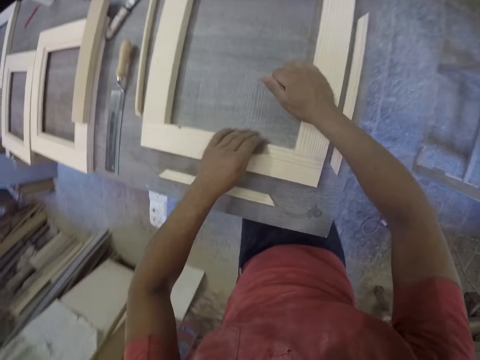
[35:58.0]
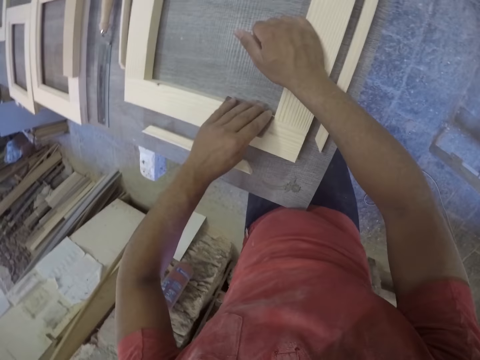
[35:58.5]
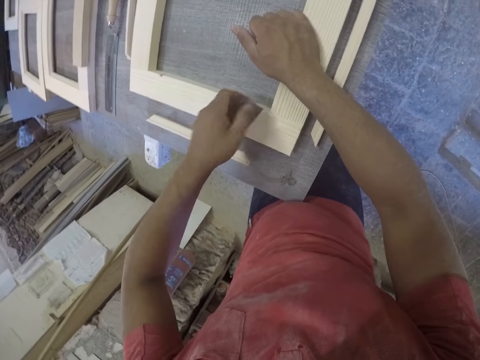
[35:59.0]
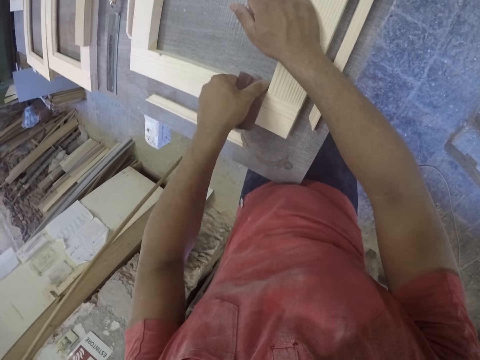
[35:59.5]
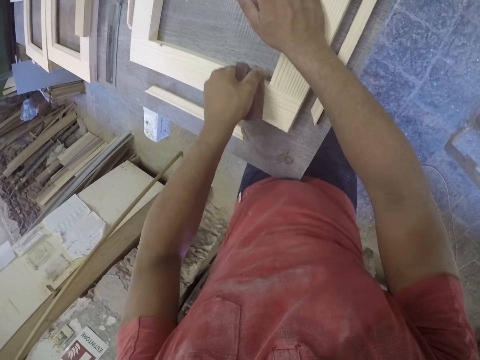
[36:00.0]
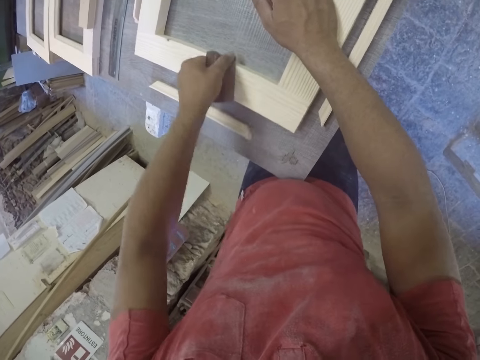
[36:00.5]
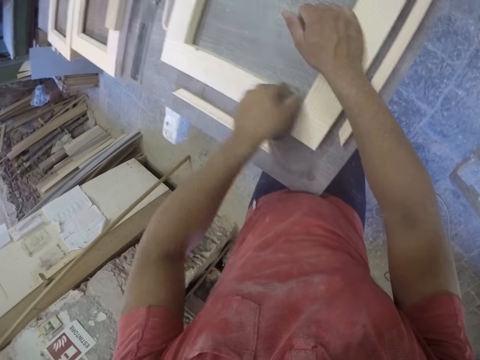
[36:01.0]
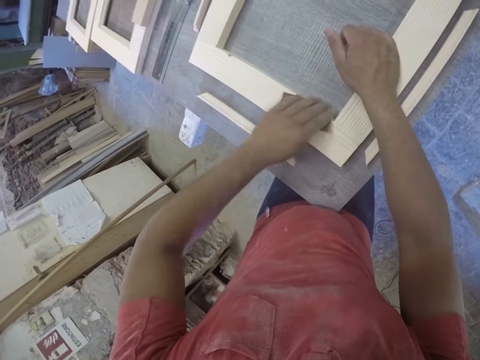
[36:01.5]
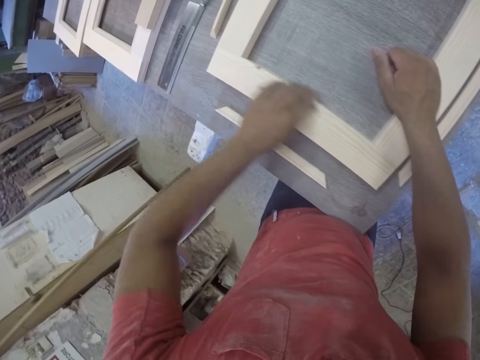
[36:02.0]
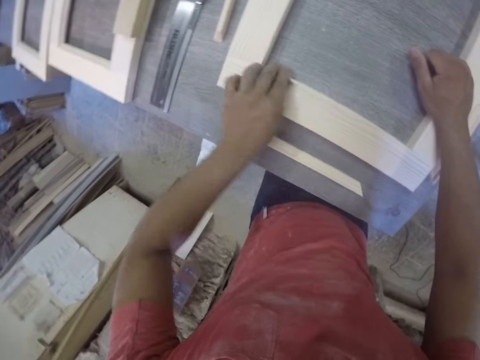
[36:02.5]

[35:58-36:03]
The camera wearer scrubs the frame.

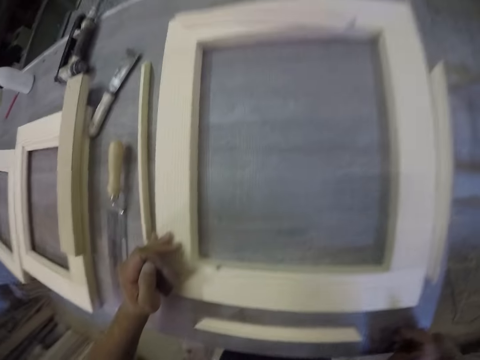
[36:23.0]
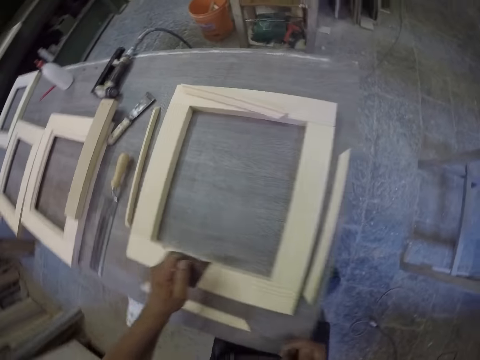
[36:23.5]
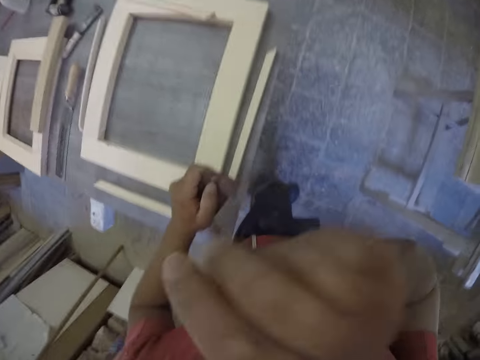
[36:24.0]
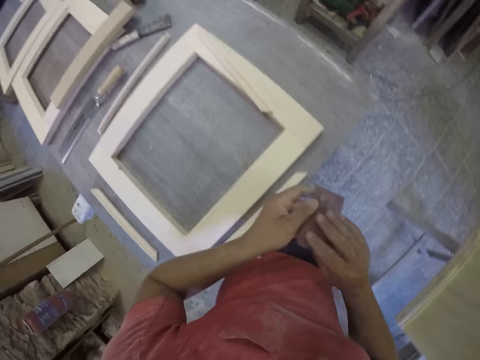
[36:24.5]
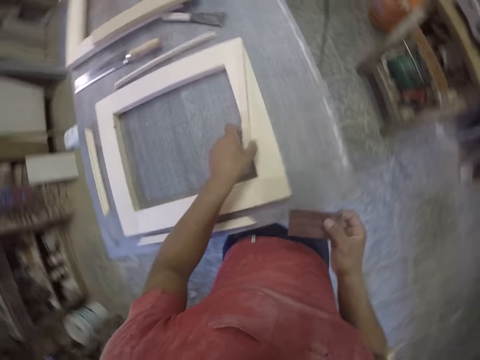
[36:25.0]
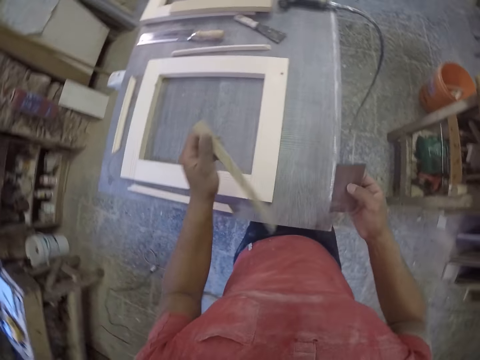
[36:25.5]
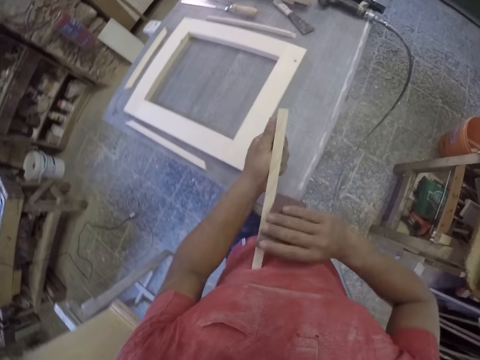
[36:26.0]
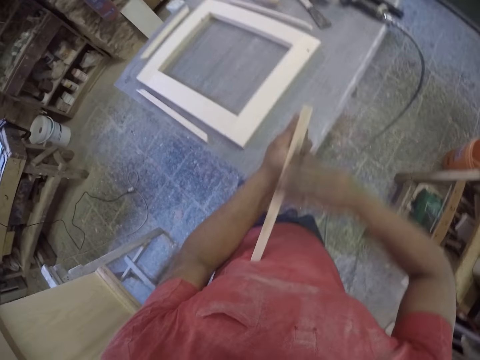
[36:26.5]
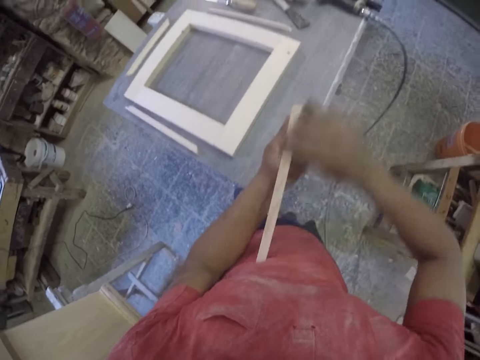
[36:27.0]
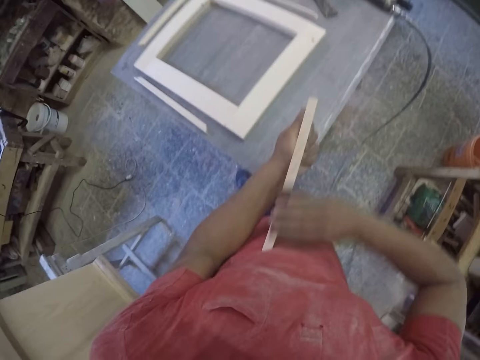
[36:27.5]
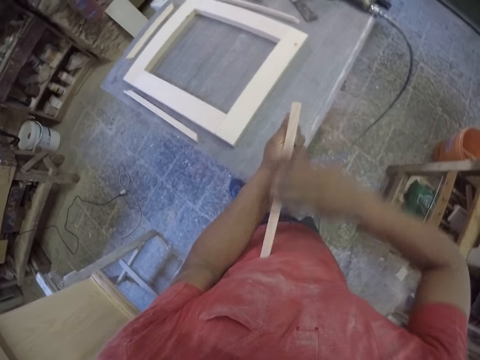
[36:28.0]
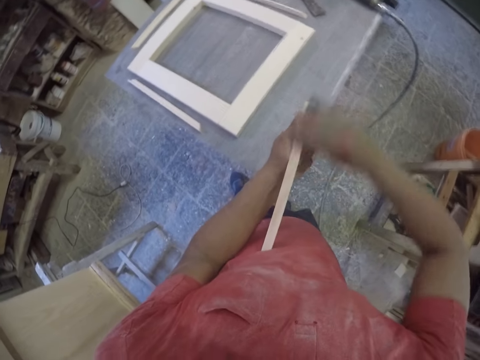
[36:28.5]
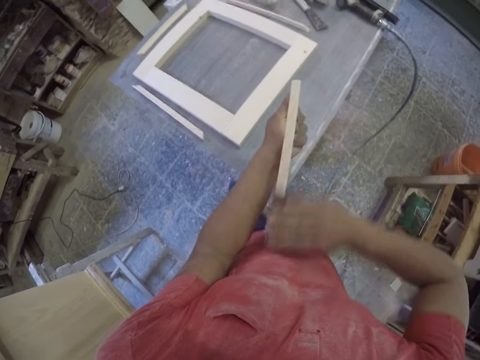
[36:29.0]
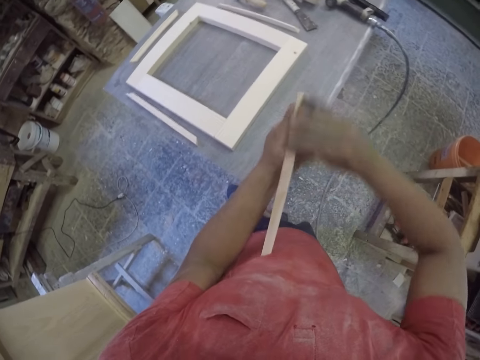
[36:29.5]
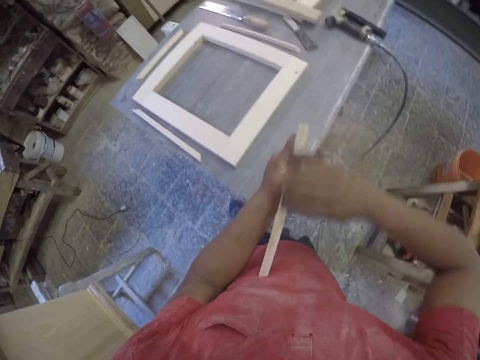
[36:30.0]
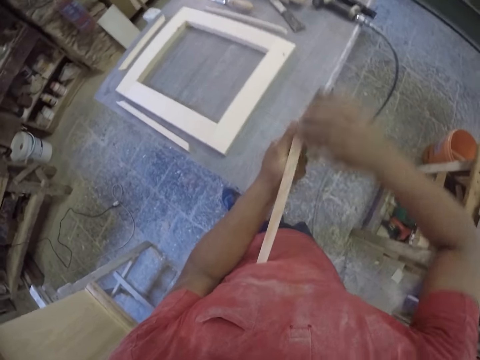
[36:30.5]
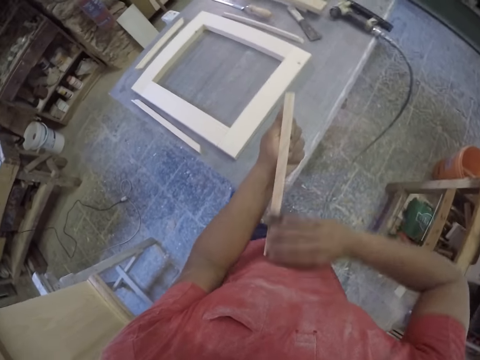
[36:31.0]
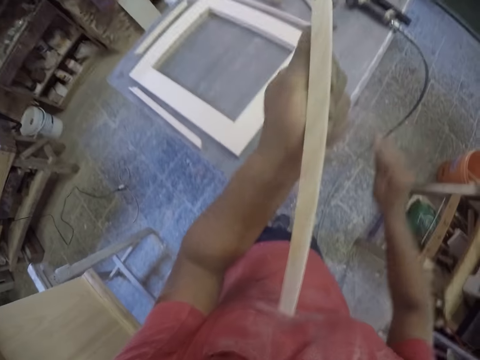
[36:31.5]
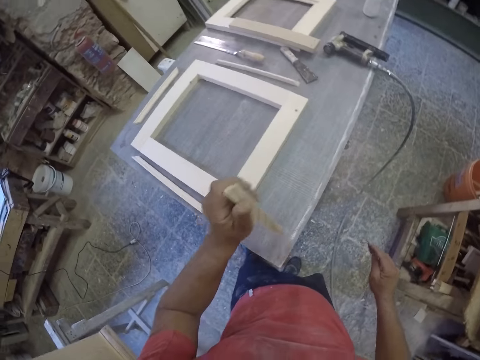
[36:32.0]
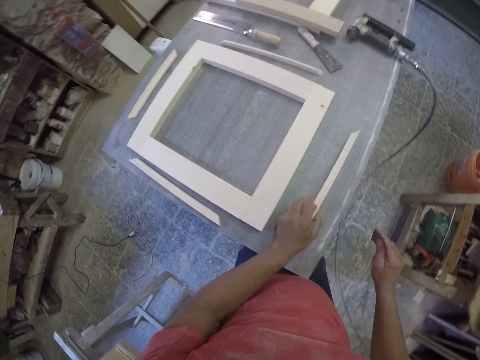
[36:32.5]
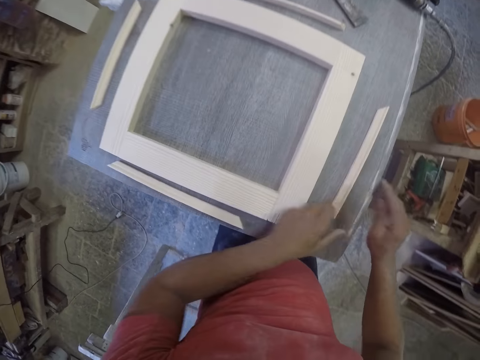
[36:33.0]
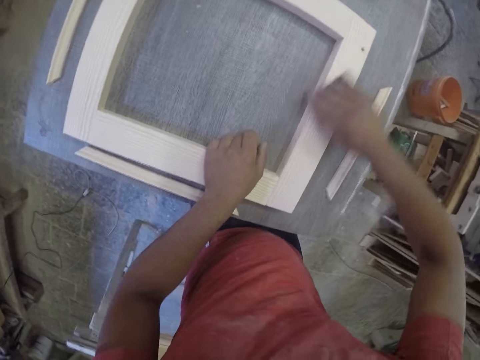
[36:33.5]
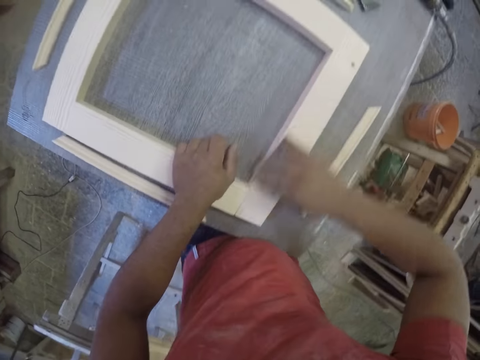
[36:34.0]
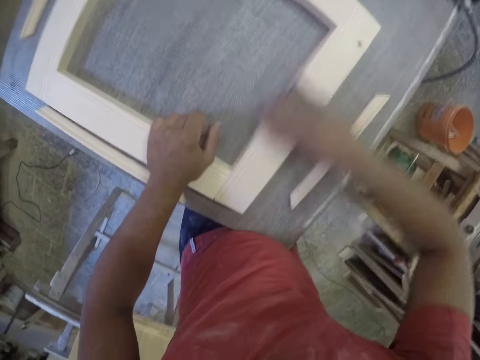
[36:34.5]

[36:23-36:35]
The camera wearer picks up a piece of wood. They scrub the piece of wood. They drop the piece of wood. They scrub the frame.

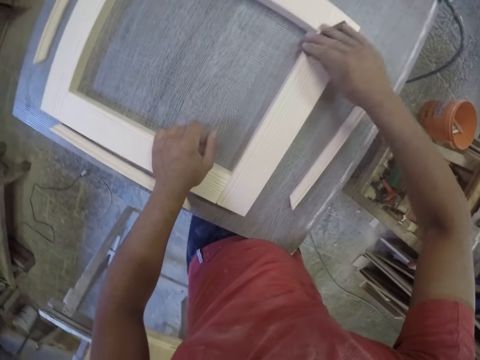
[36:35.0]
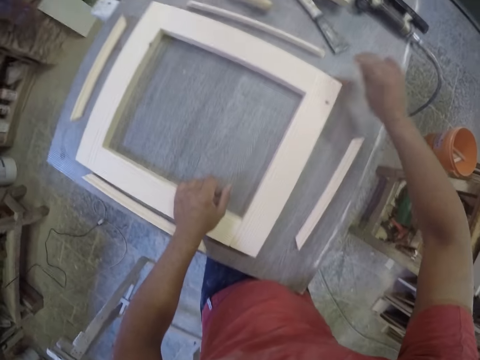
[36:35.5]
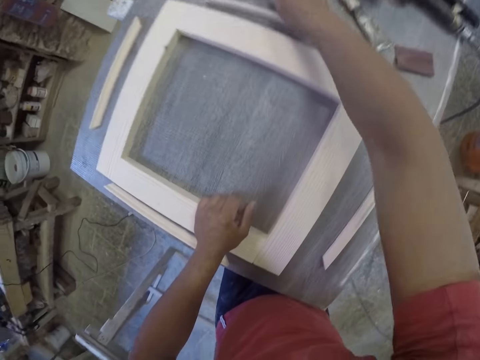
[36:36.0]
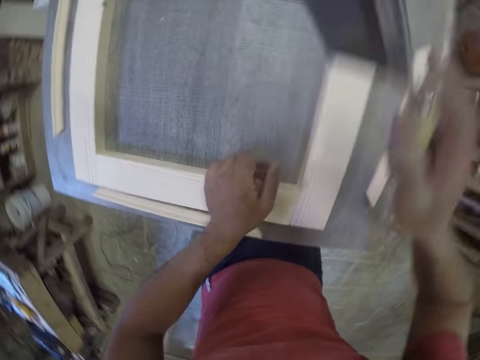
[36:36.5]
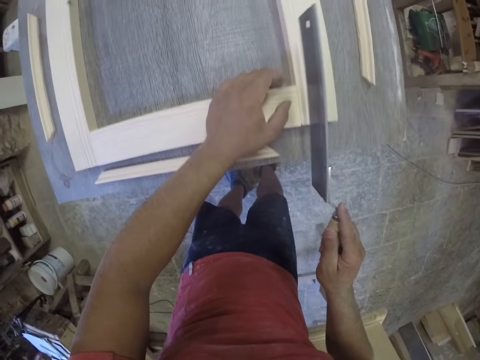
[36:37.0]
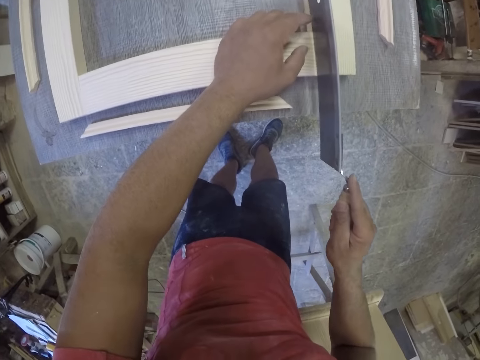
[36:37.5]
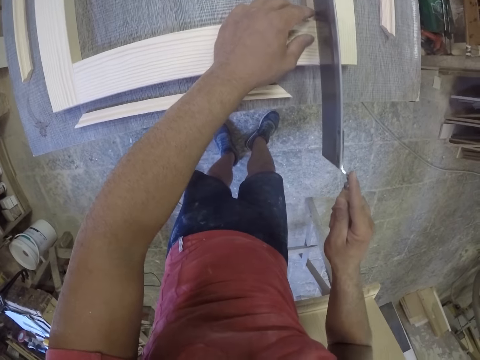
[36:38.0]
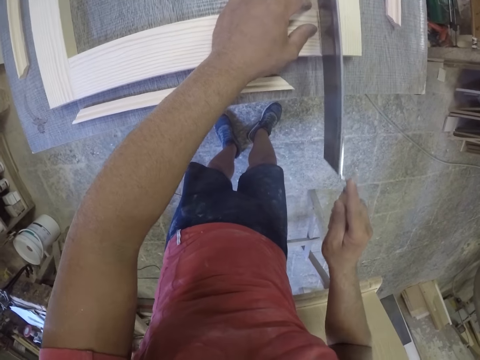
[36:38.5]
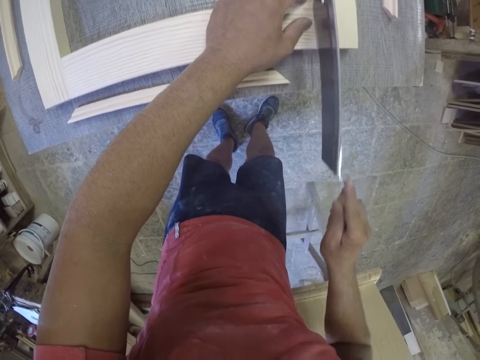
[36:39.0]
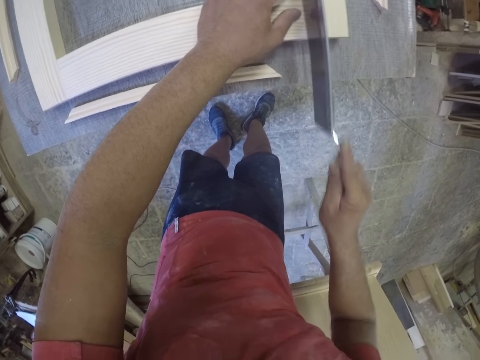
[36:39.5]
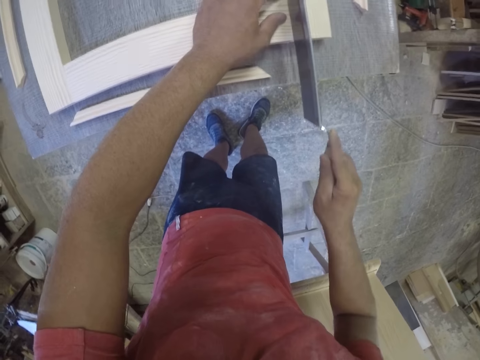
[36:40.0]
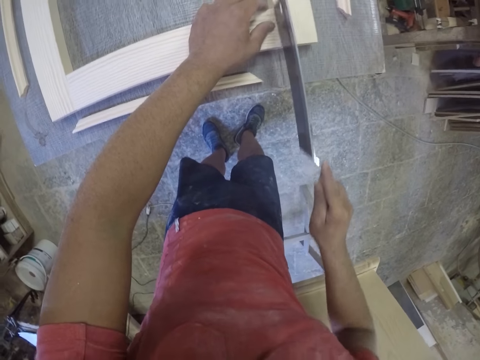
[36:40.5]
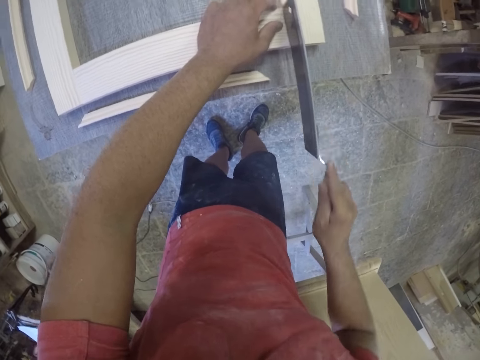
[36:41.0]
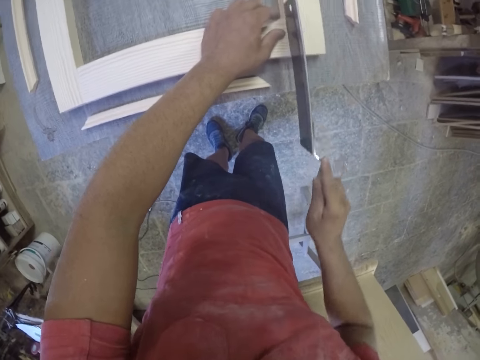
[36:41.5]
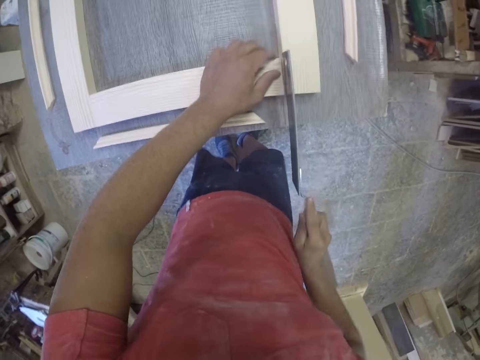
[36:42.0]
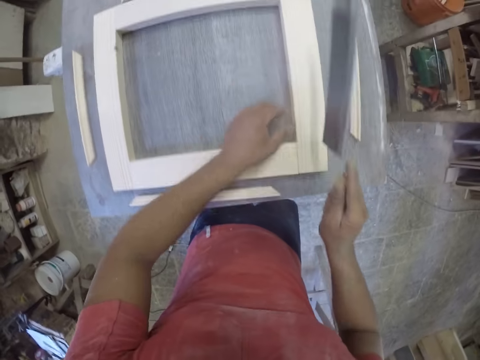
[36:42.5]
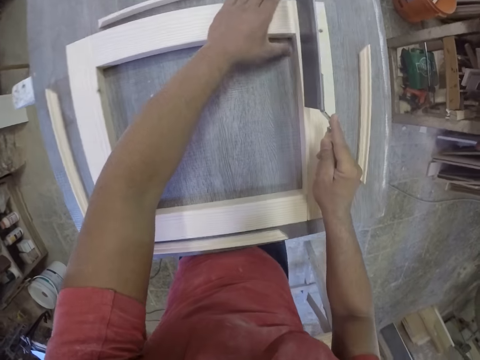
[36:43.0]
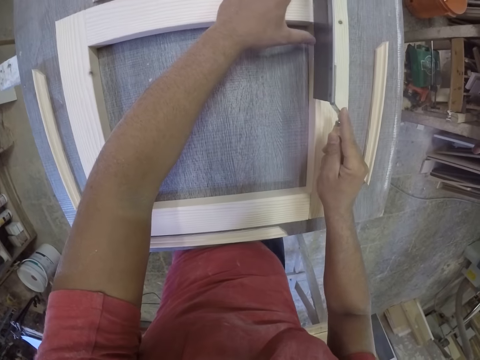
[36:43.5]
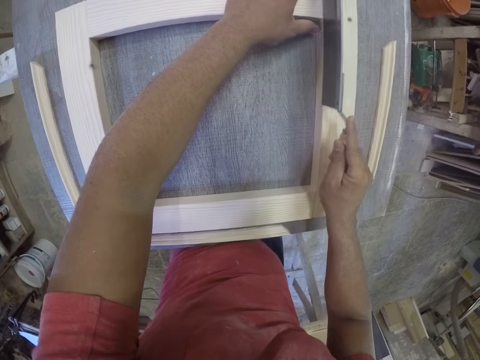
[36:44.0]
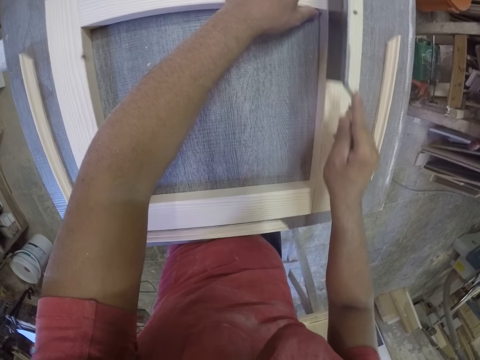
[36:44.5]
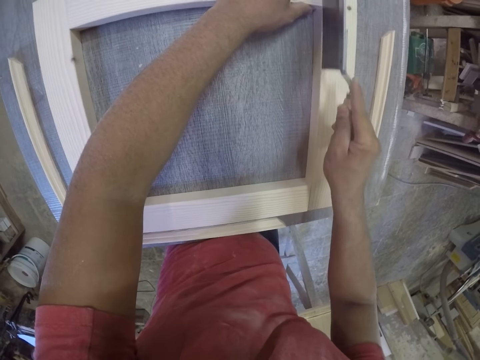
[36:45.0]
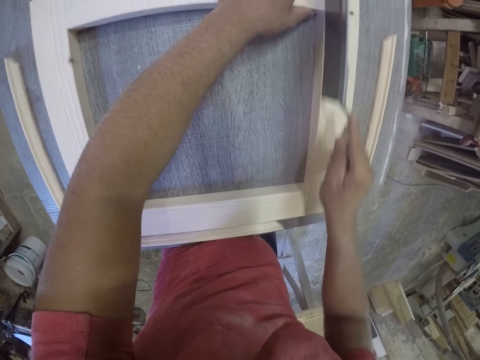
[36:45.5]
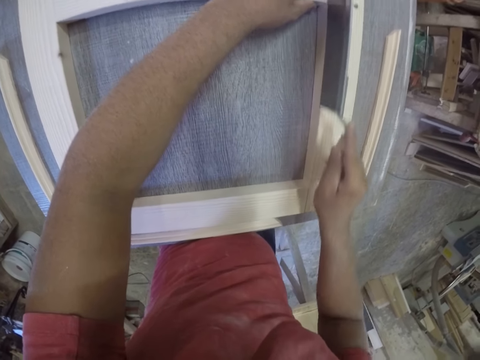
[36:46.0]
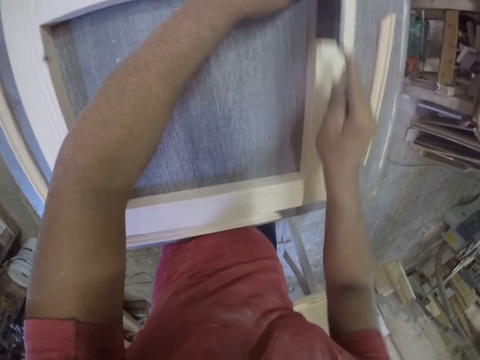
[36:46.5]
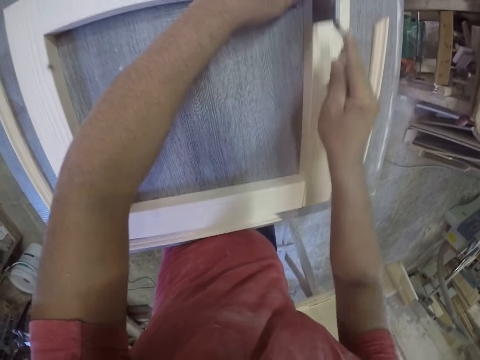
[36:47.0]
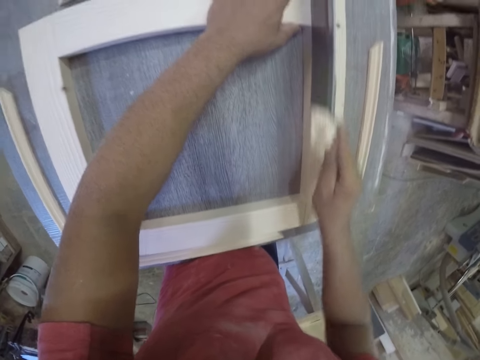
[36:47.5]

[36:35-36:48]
The camera wearer puts the sandpaper down. They pick up a hand saw. They put a mark using the hand saw.
